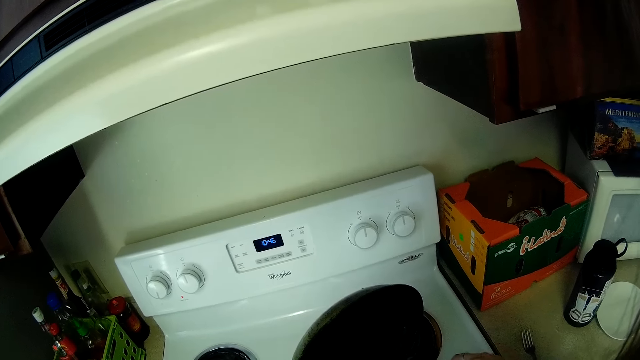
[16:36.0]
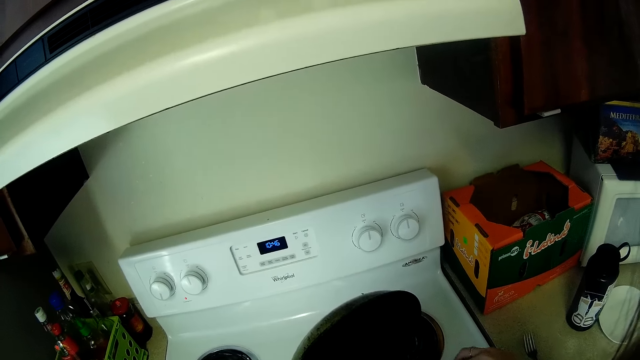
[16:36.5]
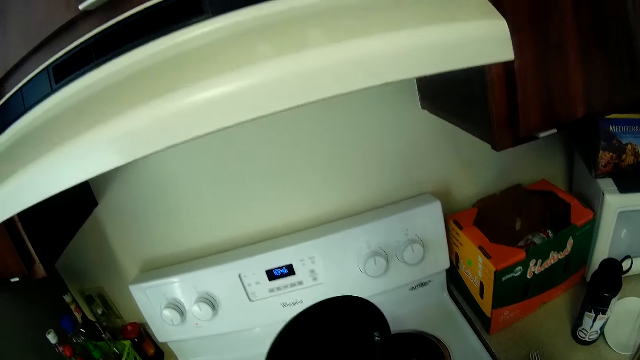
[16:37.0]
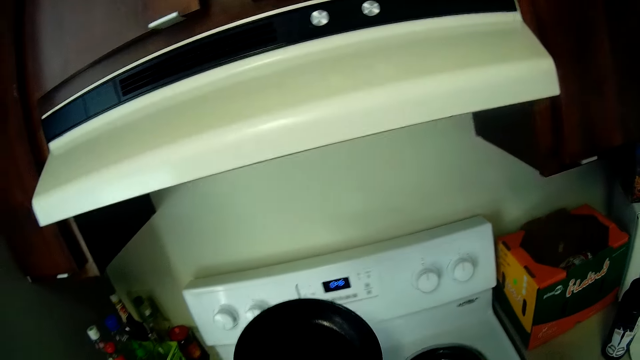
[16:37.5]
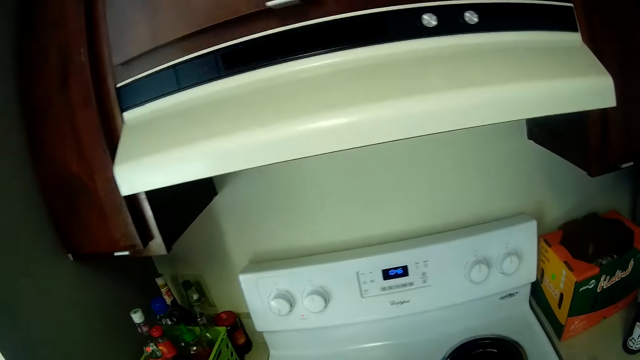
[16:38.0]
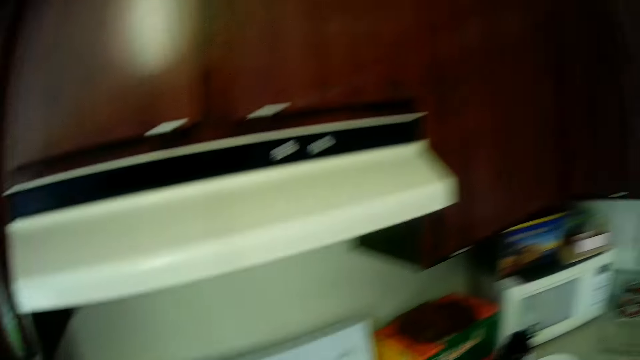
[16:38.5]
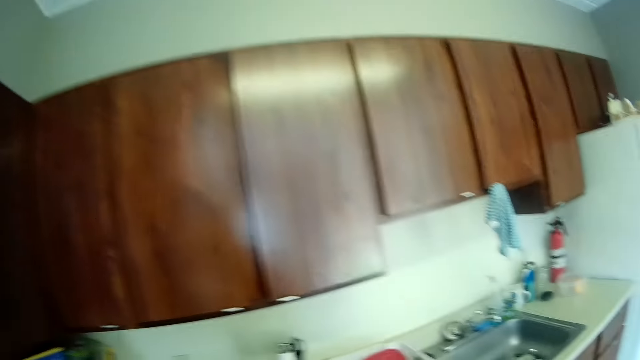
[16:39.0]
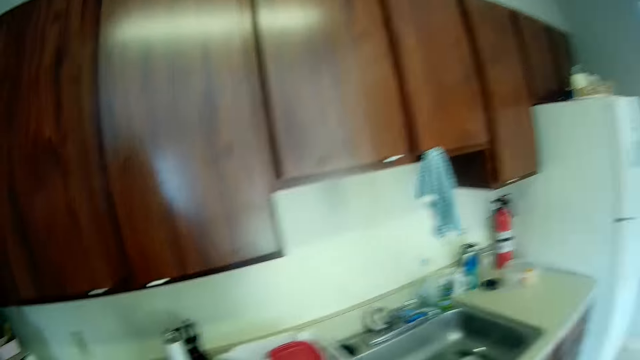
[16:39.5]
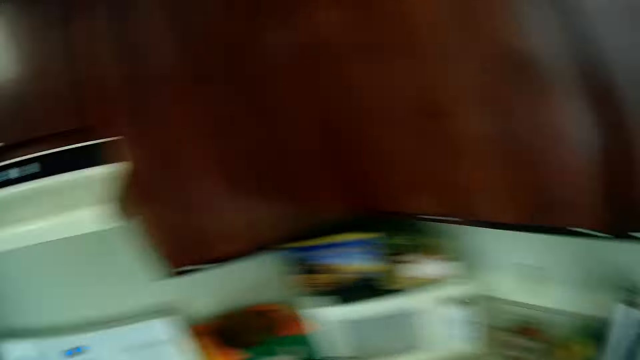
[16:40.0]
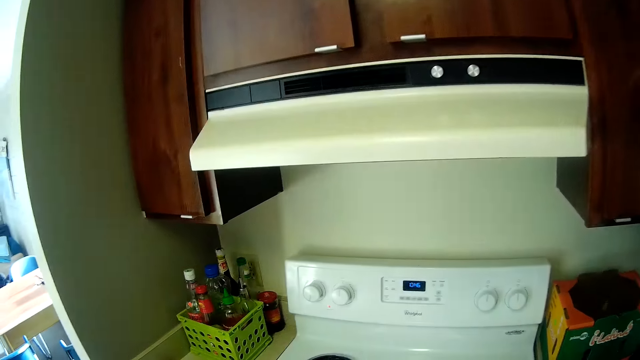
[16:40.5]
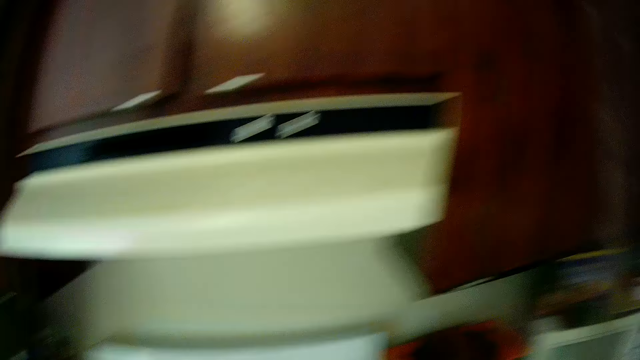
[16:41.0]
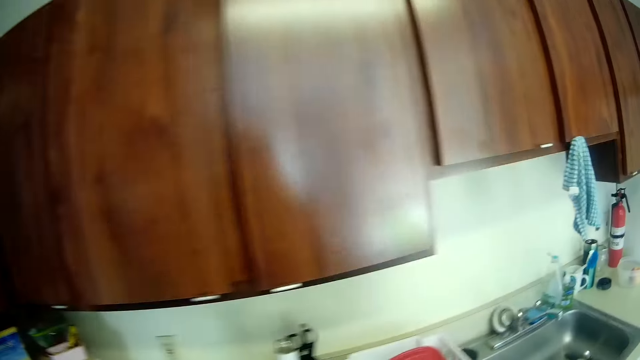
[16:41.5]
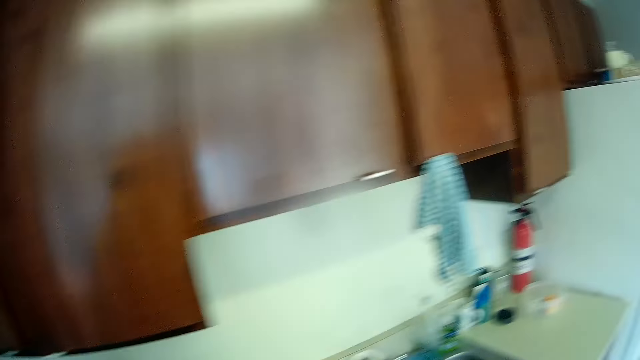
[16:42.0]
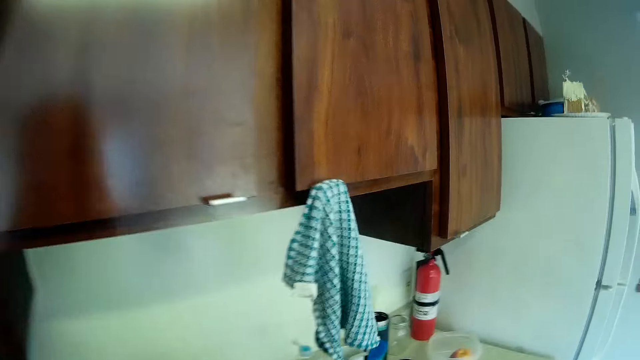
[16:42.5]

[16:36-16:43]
The camera wearer returns the pan in the left hand back on the gas. They move from the cooker to the sink.

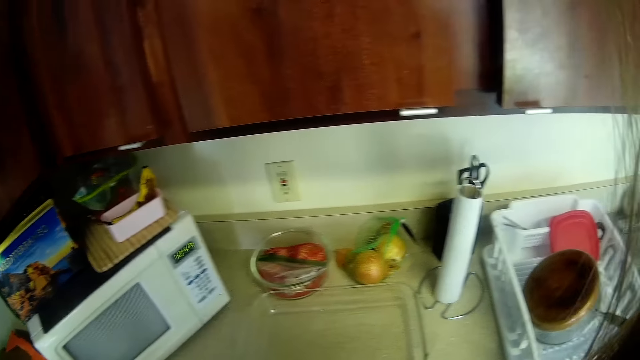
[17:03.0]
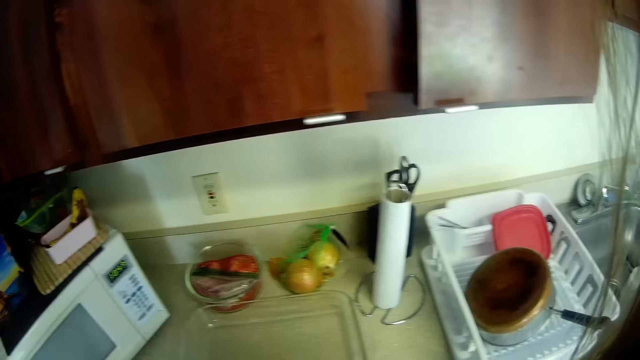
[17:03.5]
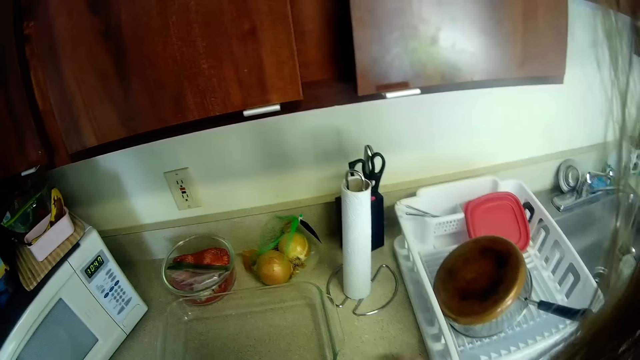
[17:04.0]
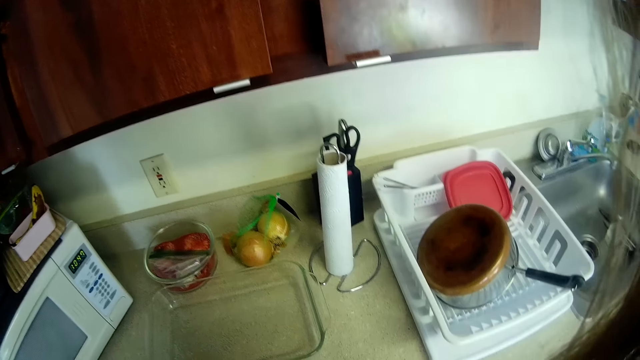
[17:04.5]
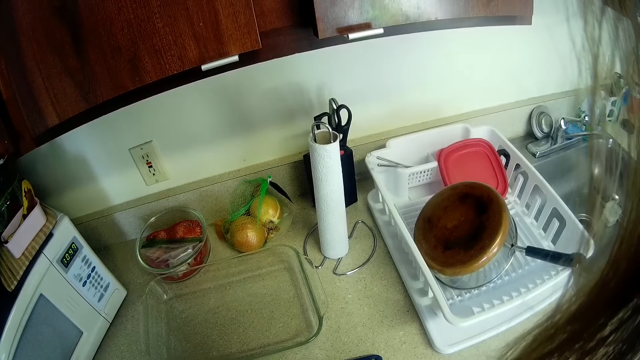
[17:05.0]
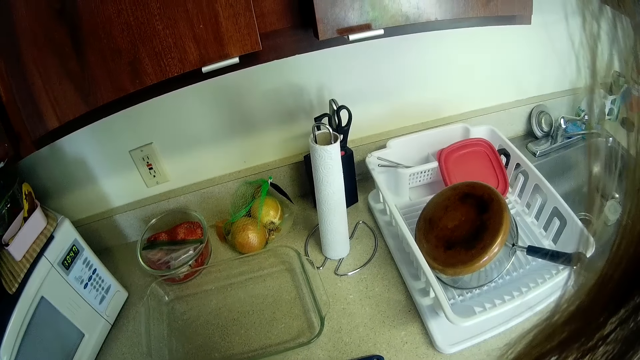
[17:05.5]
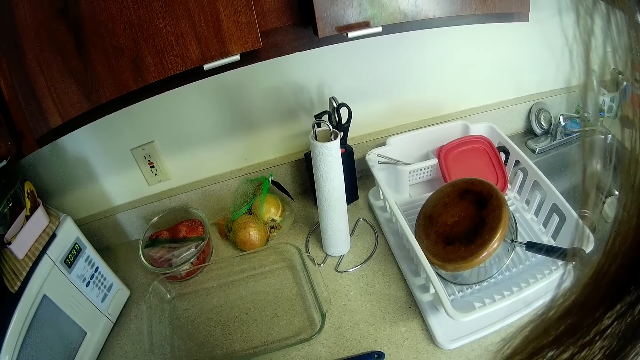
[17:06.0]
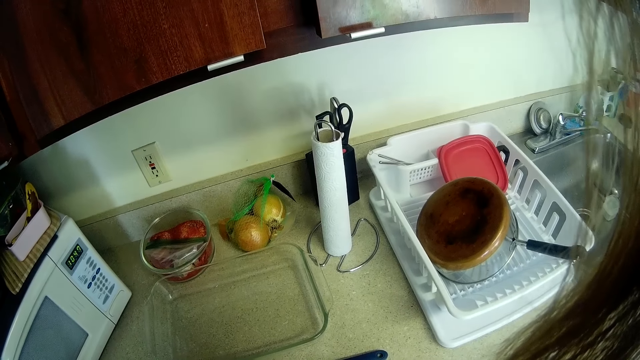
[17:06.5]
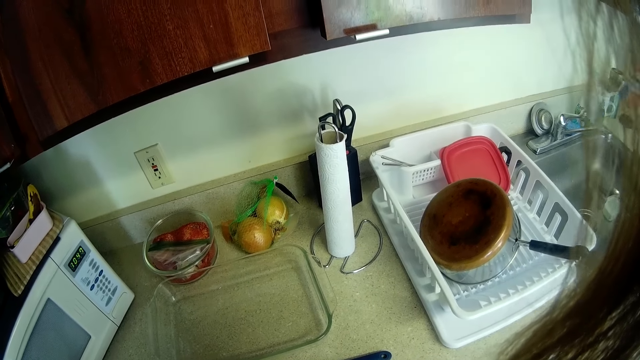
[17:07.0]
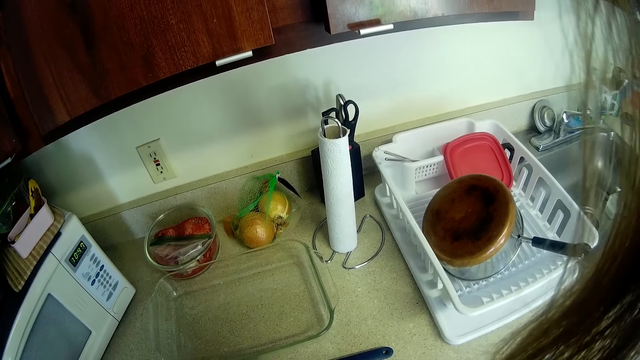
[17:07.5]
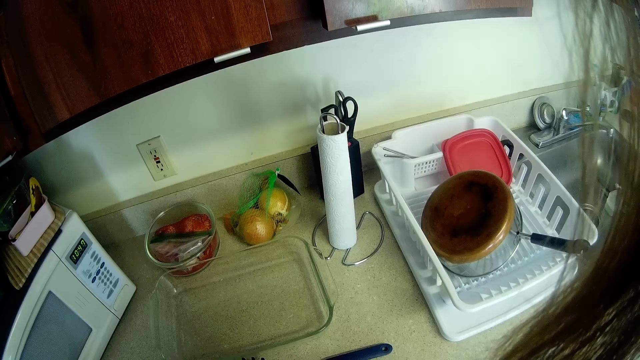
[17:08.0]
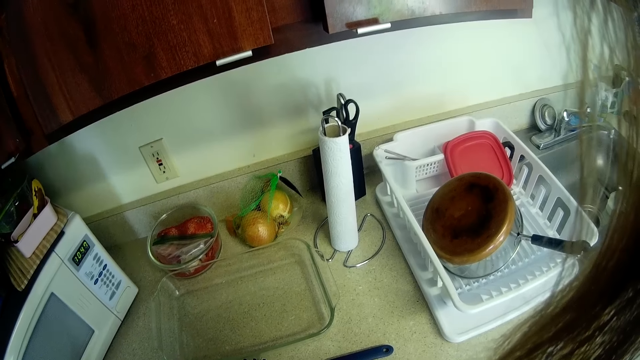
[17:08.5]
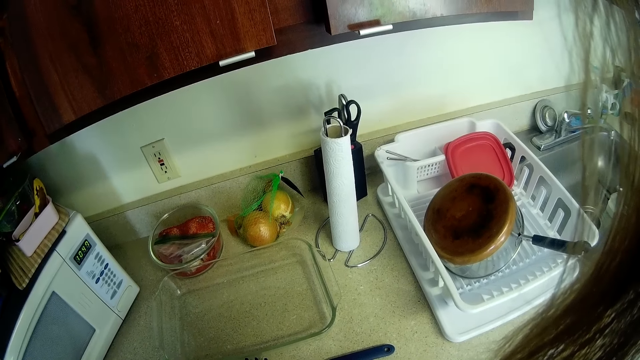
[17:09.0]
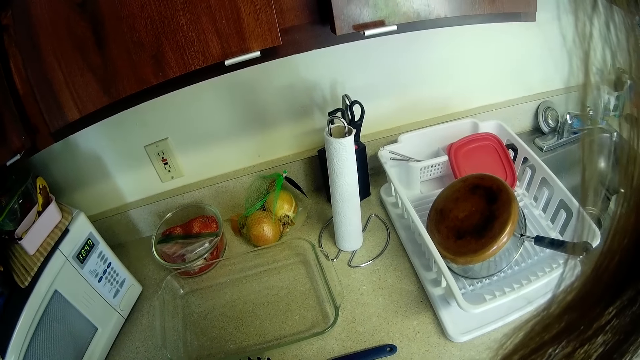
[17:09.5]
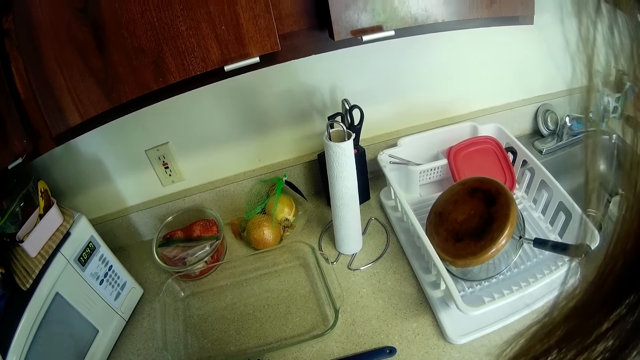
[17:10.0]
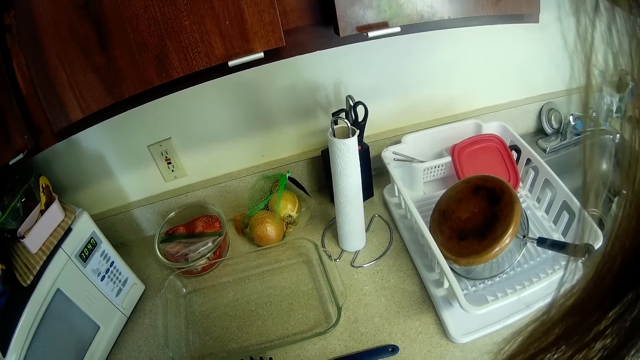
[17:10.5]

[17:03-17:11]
The camera wearer picks up a knife from the kitchen worktop. They stand in front of the kitchen worktop.

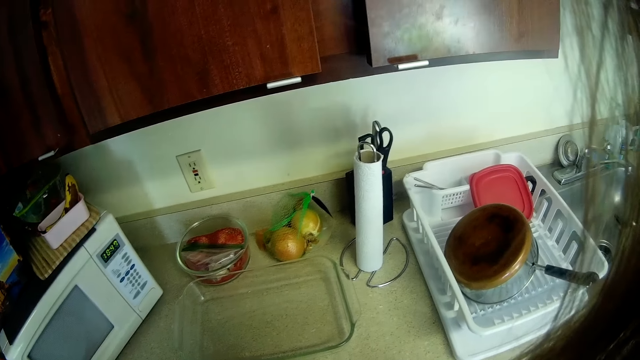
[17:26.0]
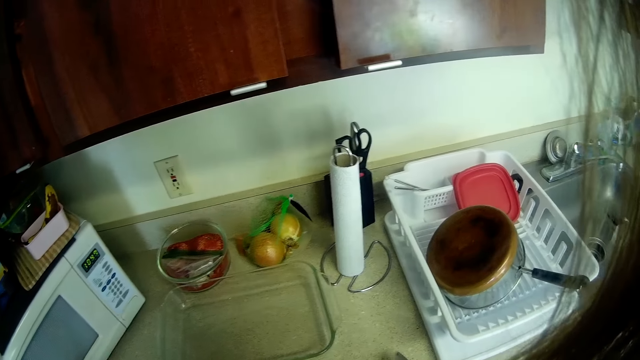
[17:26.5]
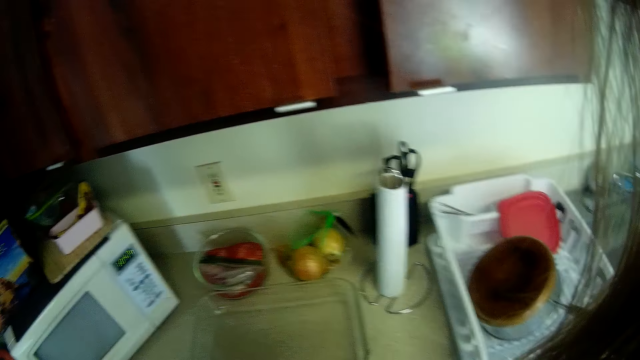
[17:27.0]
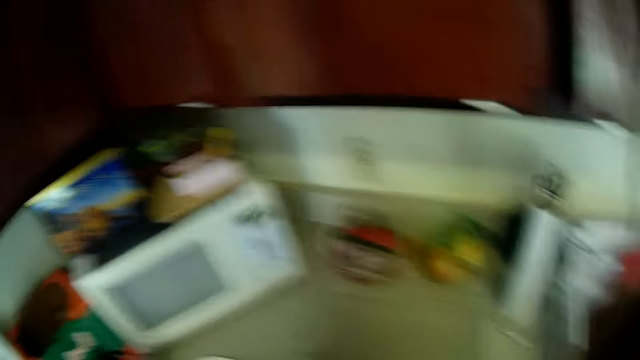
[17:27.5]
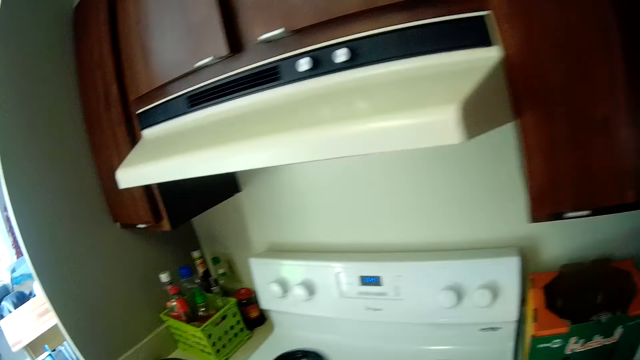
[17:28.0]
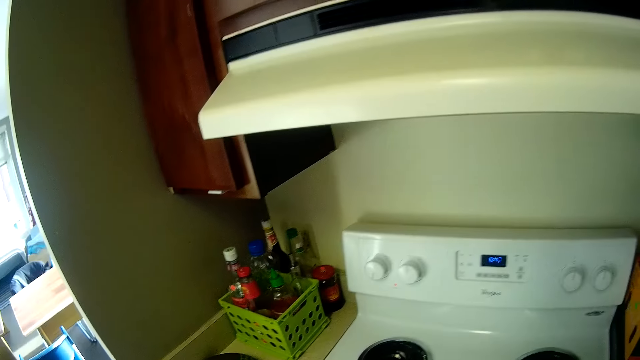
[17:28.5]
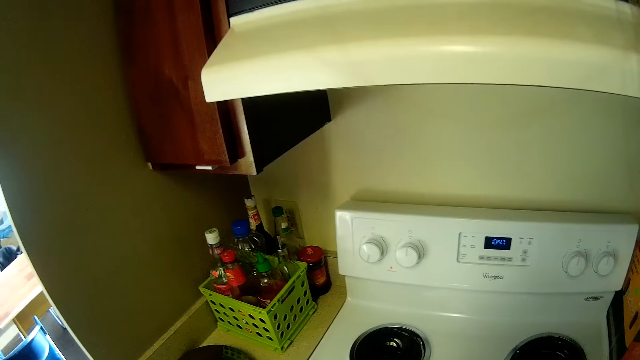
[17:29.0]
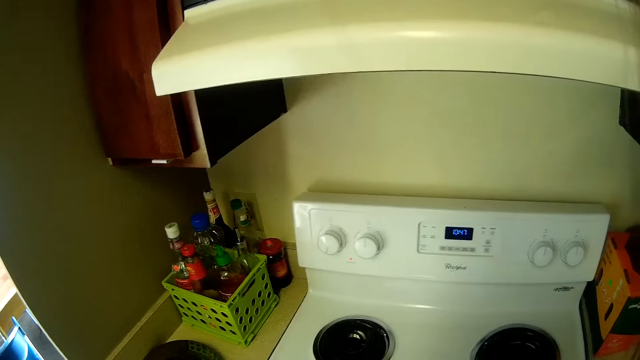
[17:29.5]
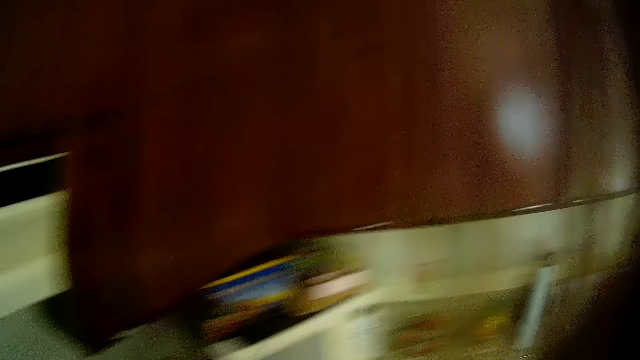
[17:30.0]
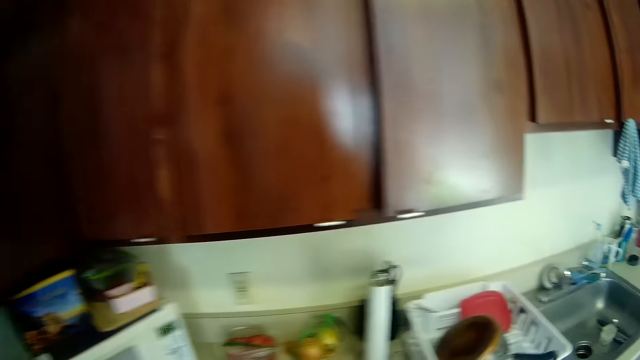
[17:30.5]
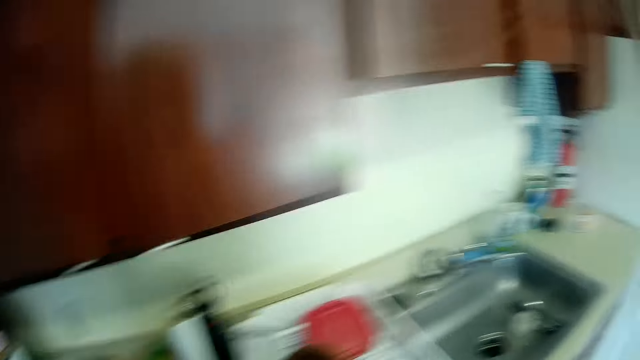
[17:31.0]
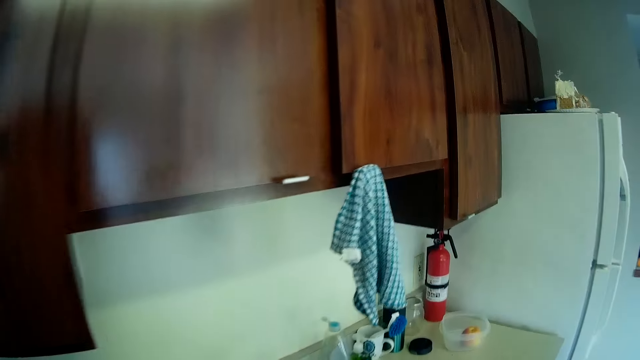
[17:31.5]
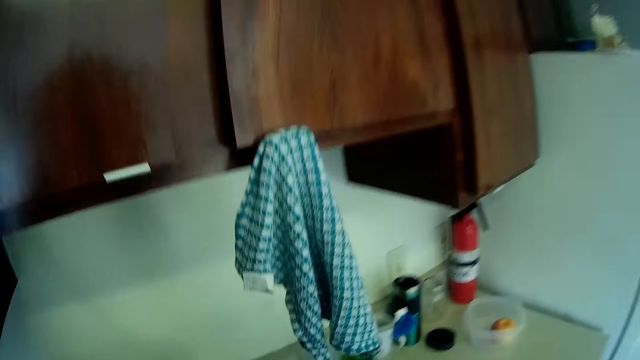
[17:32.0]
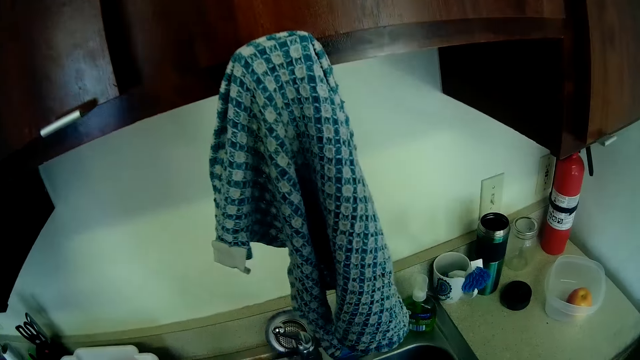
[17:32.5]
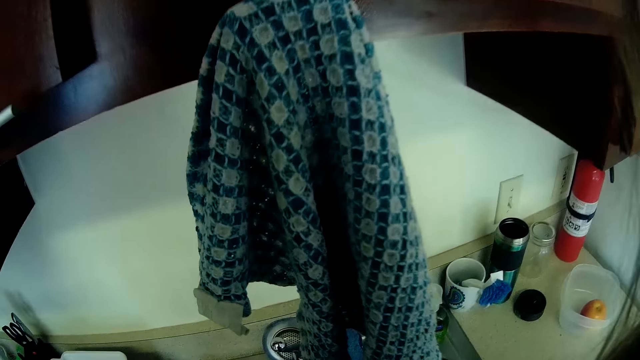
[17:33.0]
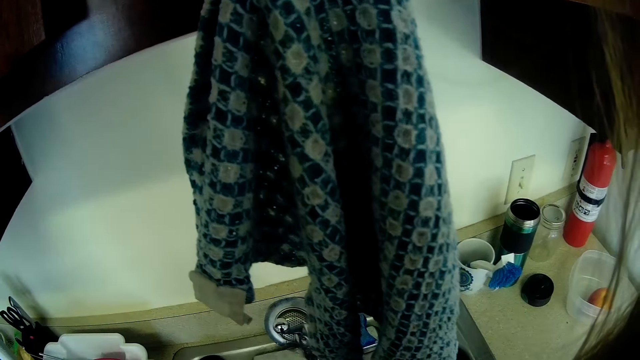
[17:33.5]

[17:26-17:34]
The camera wearer moves from the kitchen worktop to the gas cooker. They reach the cooker, move from the cooker to the sink, touch the tap on the sink, and stand in front of the sink.
